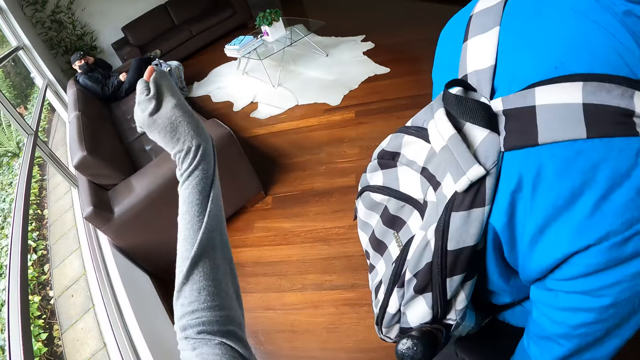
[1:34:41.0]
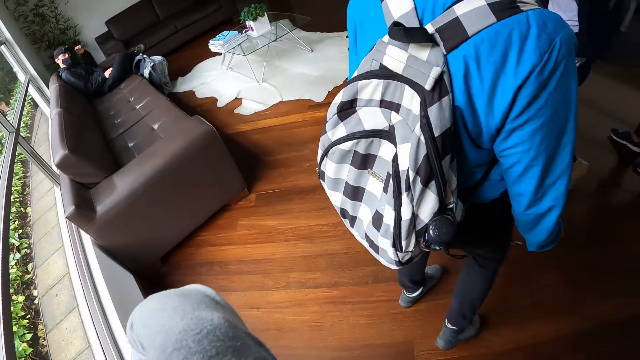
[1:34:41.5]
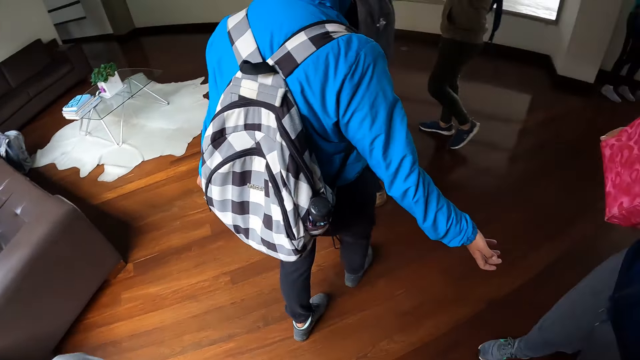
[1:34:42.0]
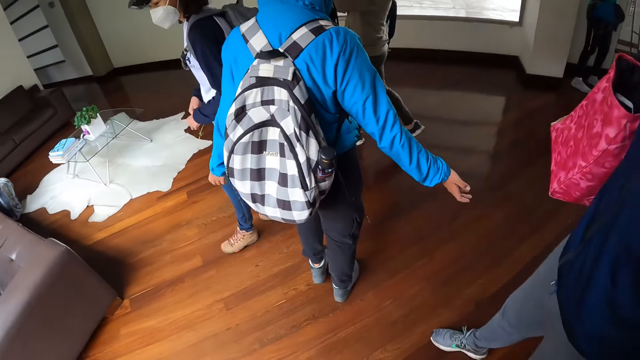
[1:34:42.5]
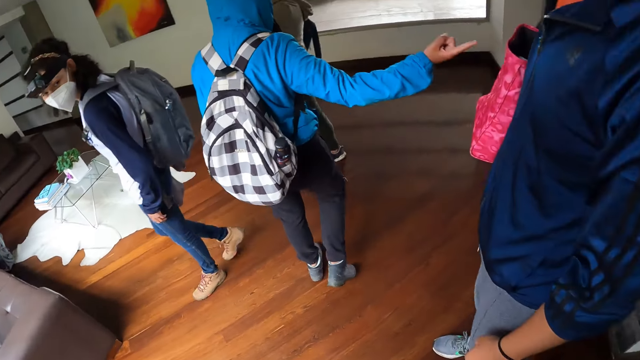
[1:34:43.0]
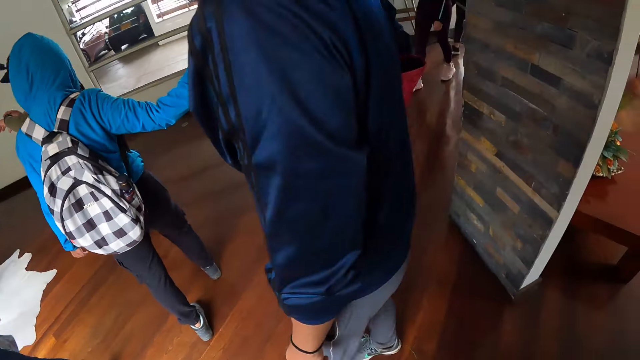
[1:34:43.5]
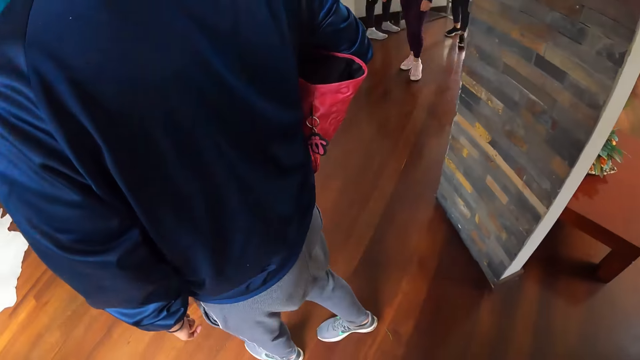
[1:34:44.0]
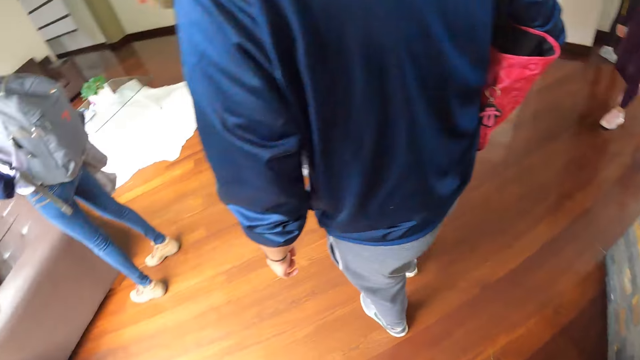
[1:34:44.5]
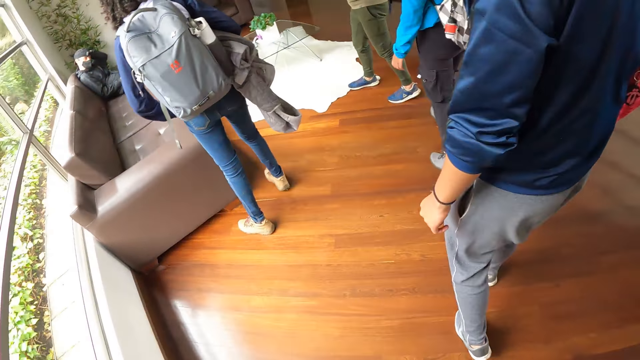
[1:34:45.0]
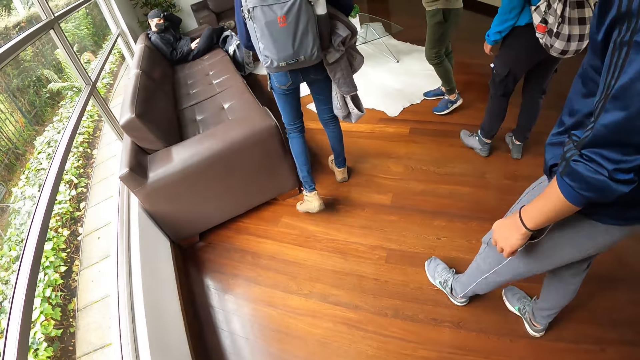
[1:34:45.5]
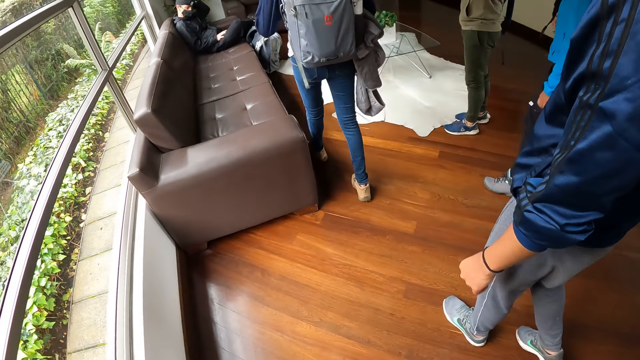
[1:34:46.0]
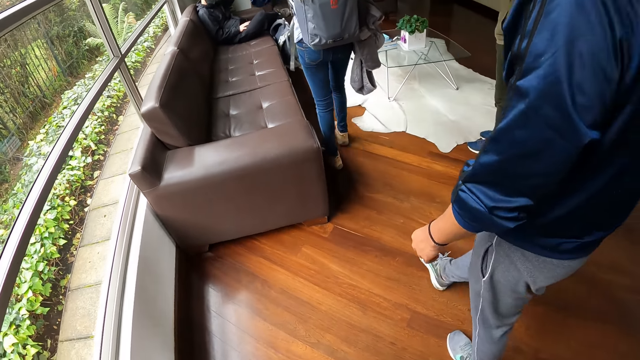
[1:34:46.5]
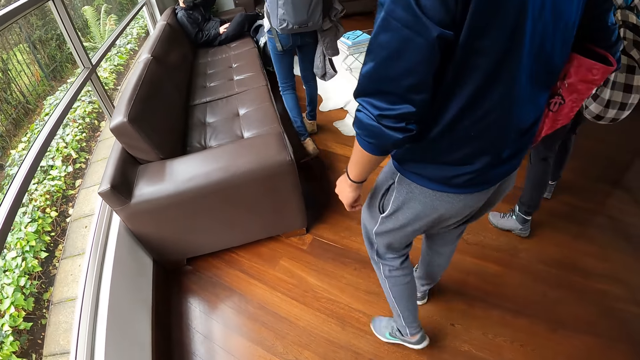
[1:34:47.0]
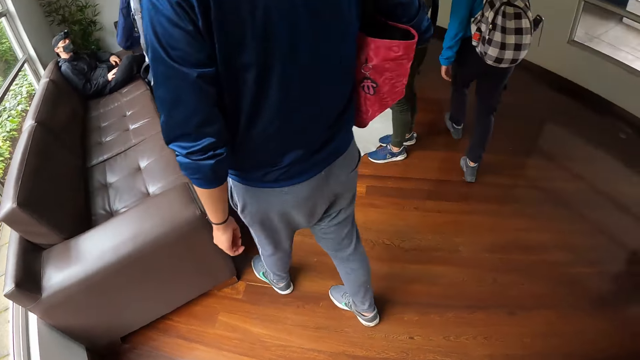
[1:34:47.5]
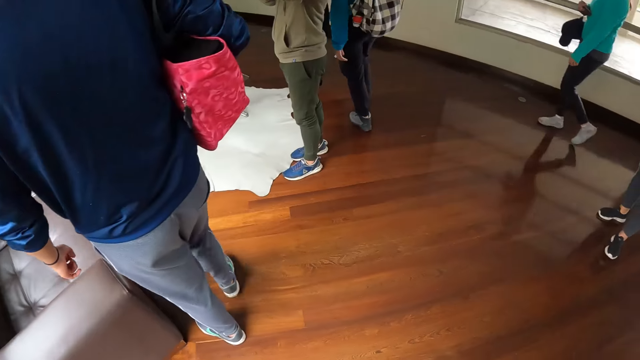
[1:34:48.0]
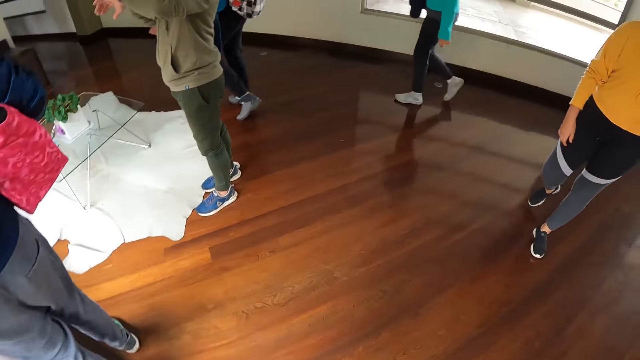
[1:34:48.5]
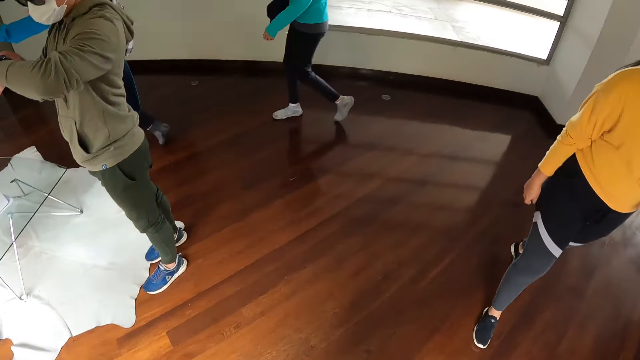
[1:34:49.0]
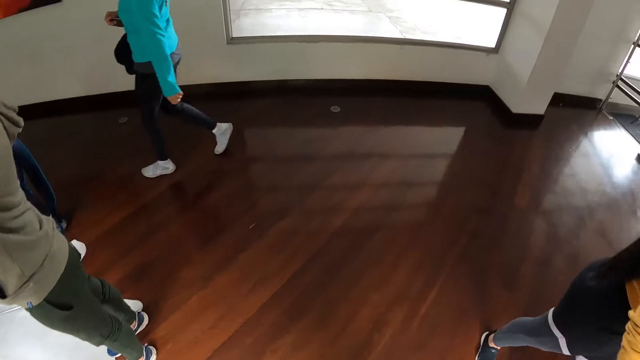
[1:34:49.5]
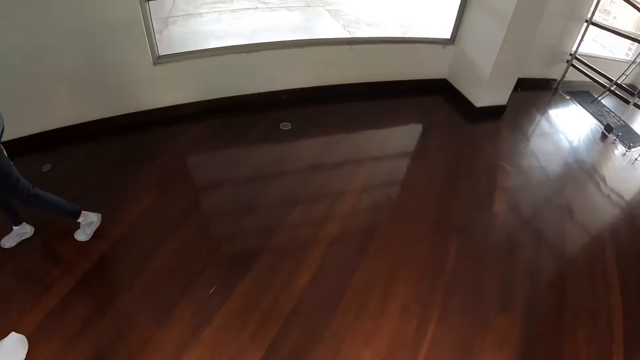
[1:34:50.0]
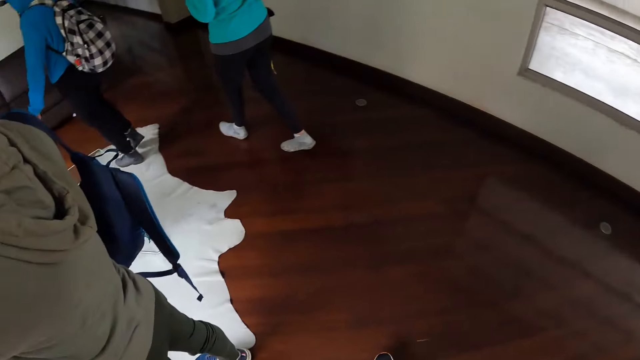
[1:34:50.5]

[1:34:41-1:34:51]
The camera wearer walks in the room.

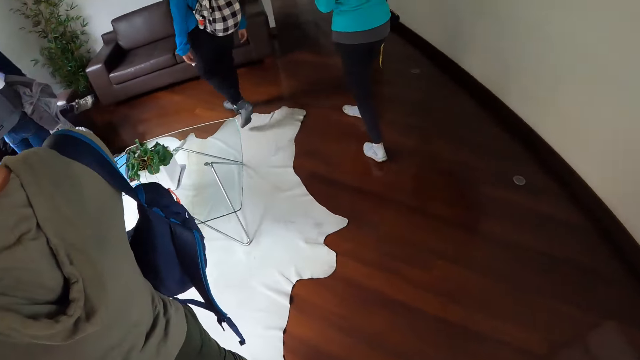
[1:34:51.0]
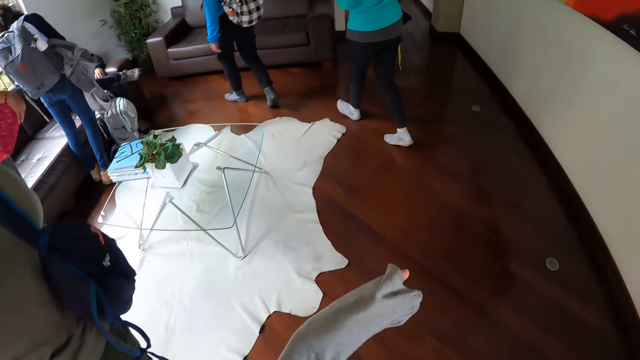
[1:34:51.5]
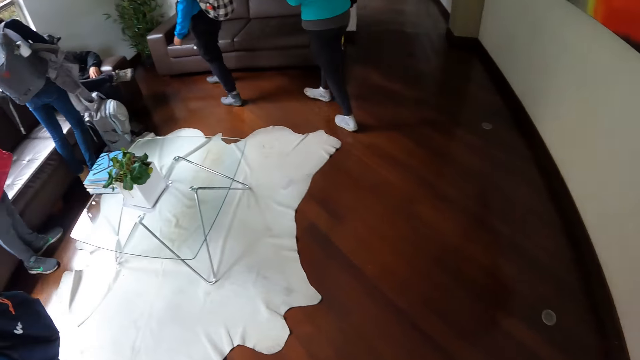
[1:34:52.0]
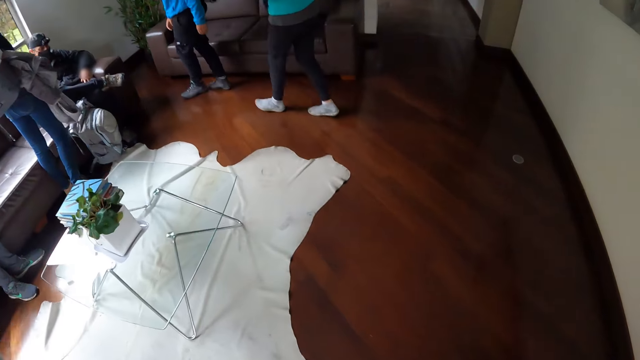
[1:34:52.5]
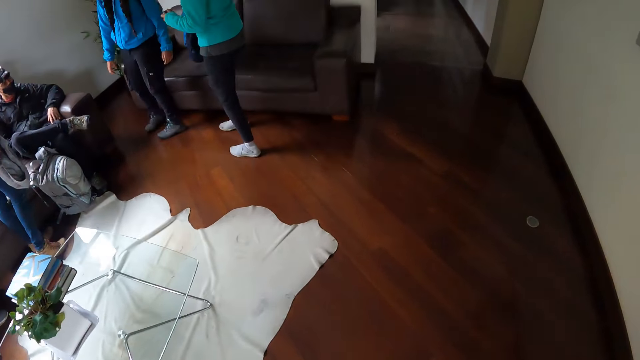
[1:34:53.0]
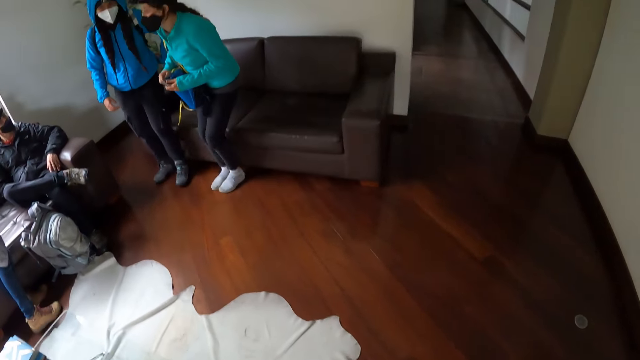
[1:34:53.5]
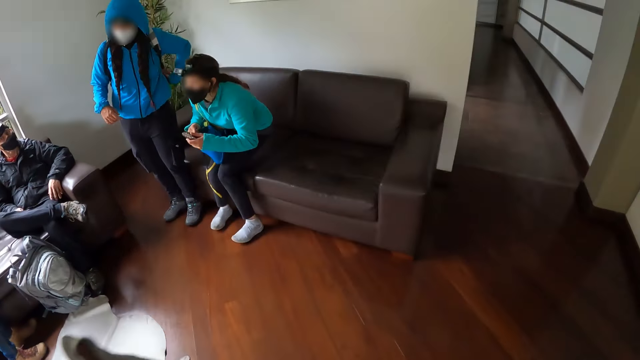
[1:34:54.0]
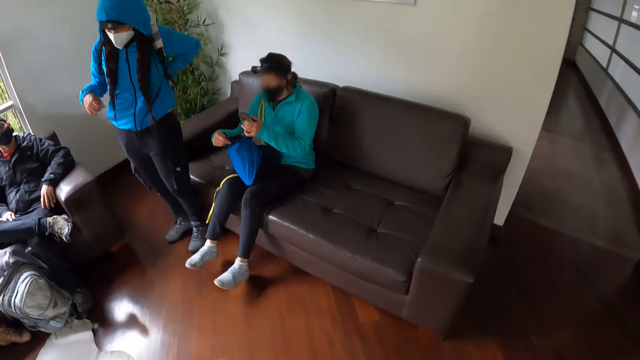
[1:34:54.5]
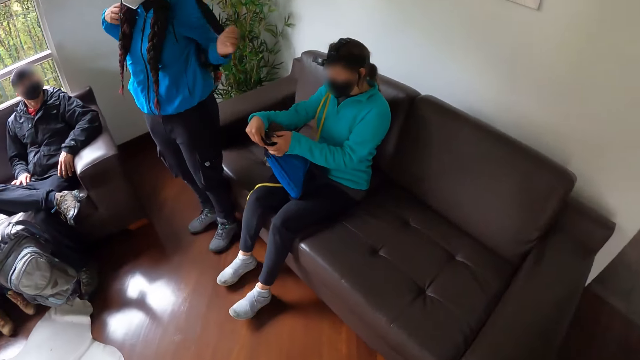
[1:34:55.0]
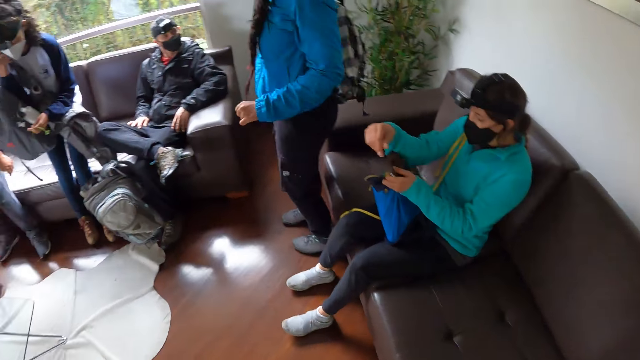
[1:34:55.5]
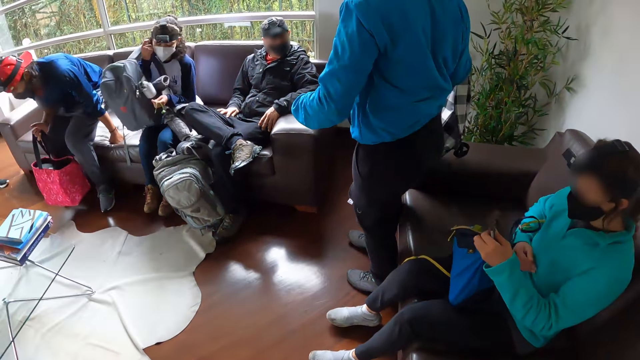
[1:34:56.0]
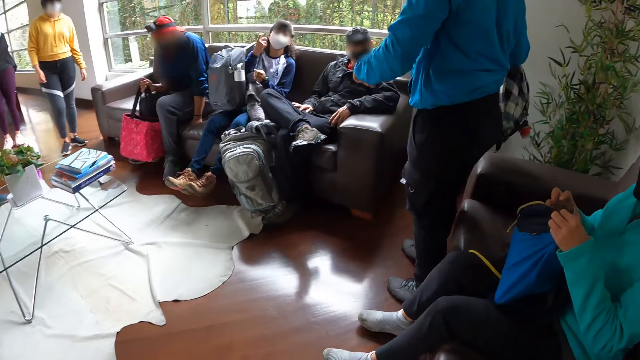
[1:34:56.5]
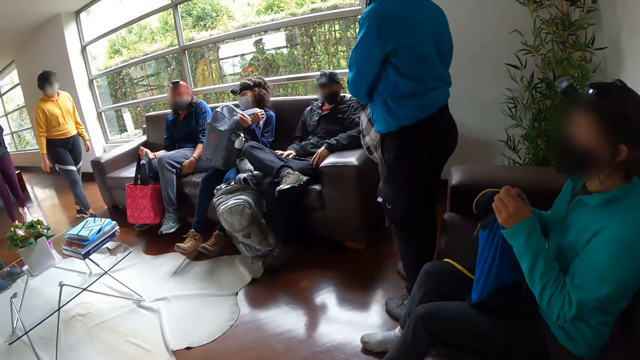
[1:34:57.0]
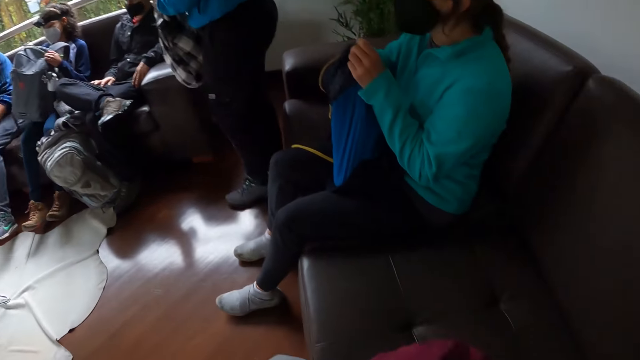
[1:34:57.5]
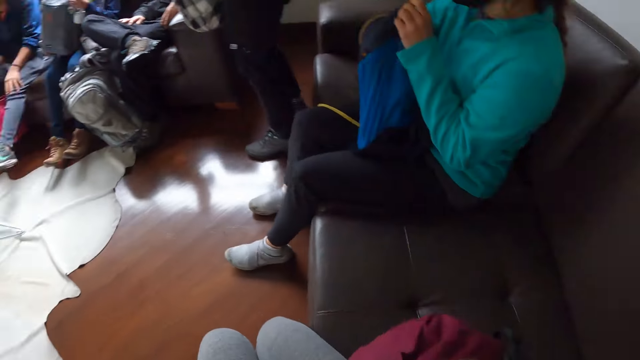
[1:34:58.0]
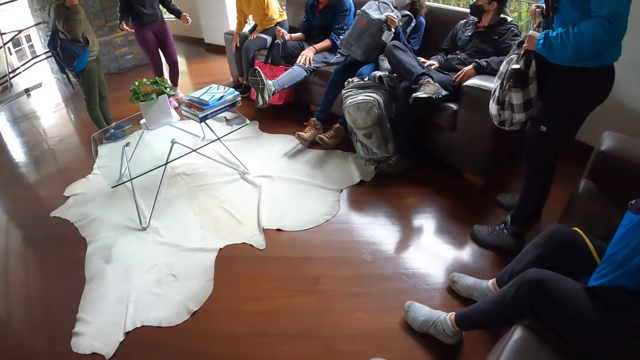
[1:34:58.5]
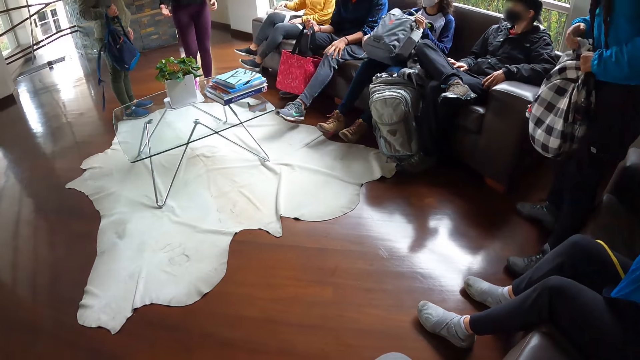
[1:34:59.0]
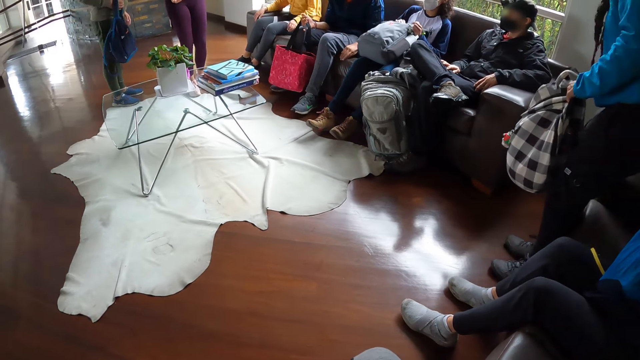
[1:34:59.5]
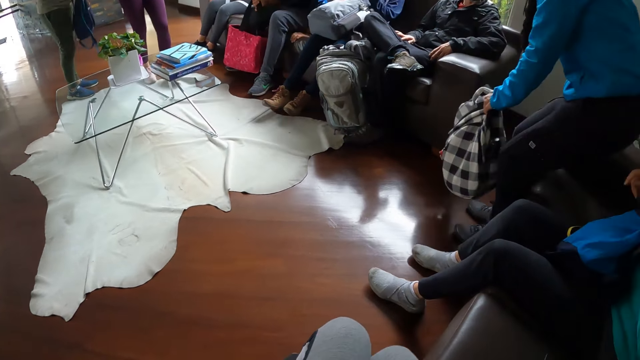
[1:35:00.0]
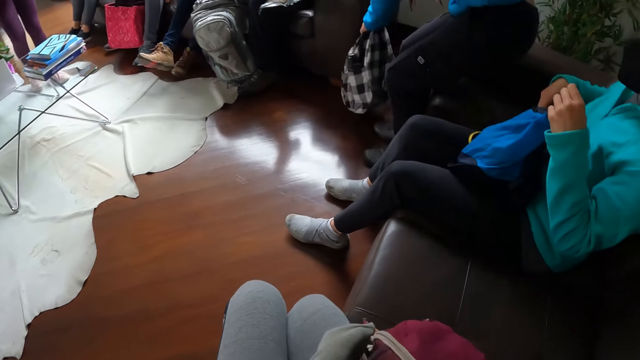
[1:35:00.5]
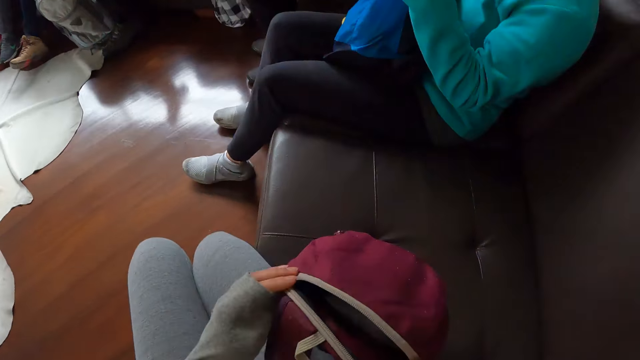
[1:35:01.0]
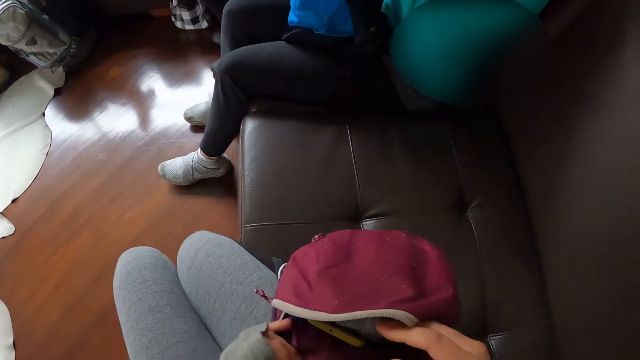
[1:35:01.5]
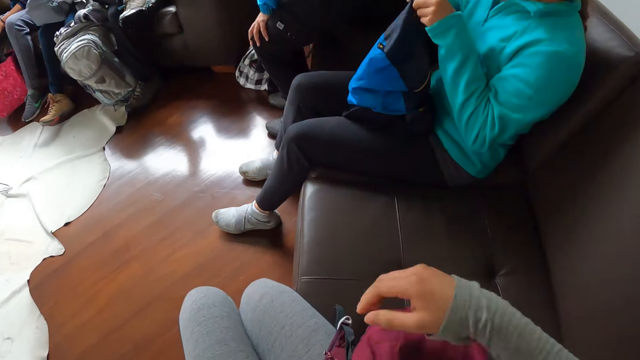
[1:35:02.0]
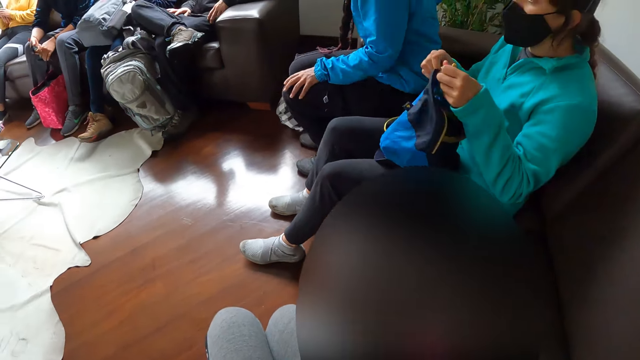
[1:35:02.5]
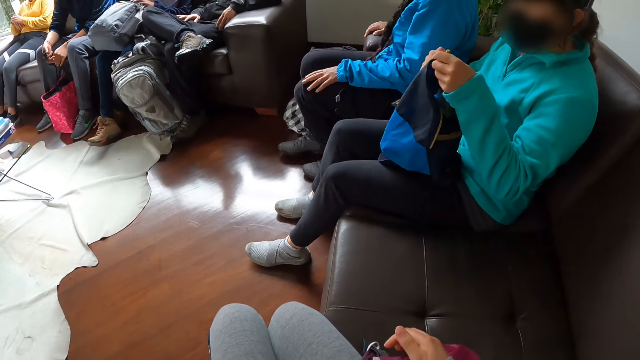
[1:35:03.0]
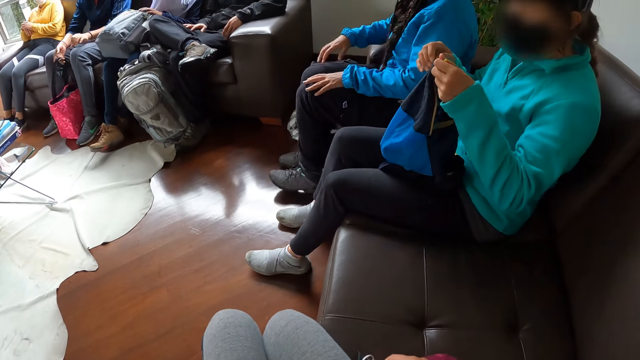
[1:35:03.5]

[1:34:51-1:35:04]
A woman sits on a sofa in the apartment. Another woman takes off her bag from her shoulder. Another woman sits on the sofa in the apartment. The camera wearer sits in a couch. Another woman sits on the sofa in the apartment. The second woman drops the bag on the floor with her right hand. The camera wearer opens the bag. The first woman zips a bag with her left hand. The second woman sits on the sofa in the apartment.
